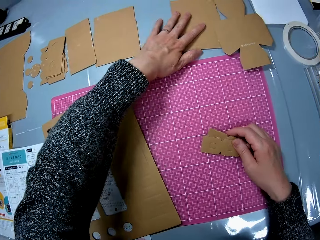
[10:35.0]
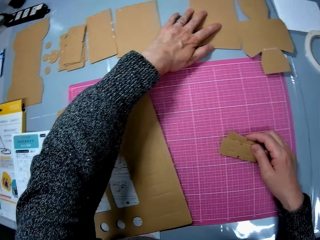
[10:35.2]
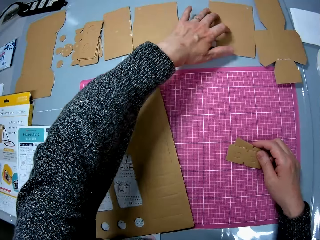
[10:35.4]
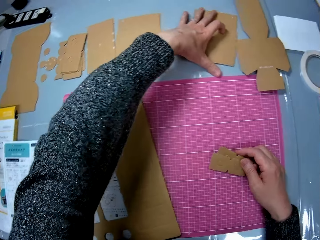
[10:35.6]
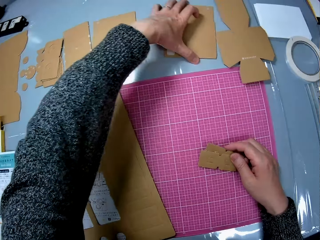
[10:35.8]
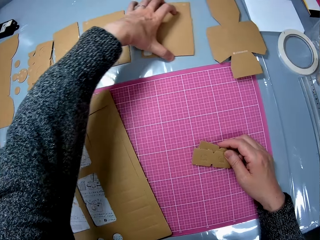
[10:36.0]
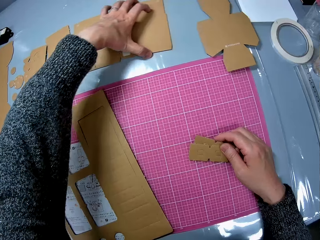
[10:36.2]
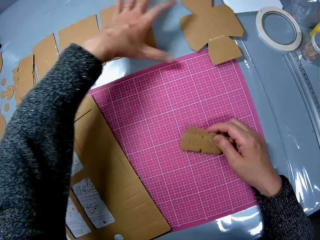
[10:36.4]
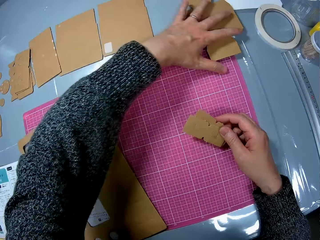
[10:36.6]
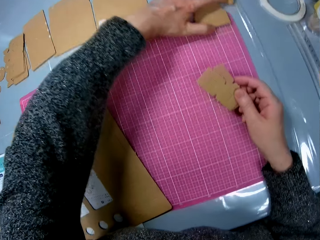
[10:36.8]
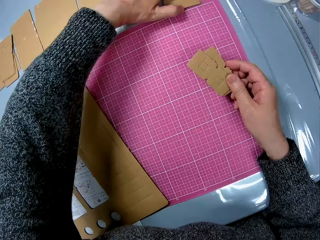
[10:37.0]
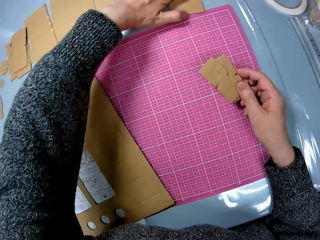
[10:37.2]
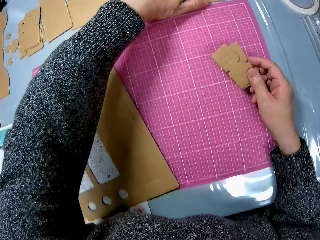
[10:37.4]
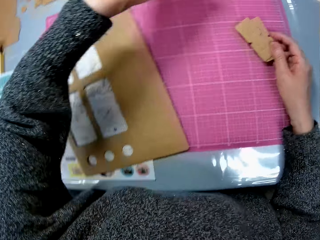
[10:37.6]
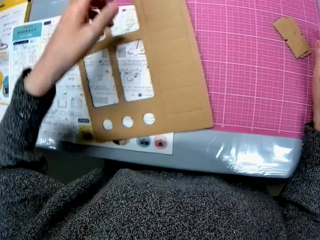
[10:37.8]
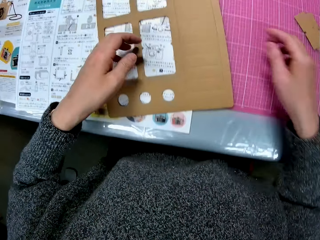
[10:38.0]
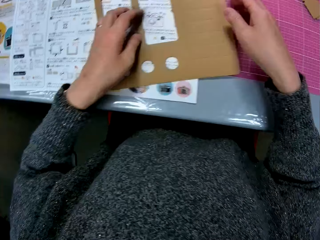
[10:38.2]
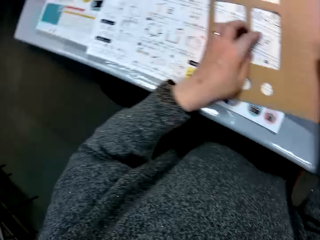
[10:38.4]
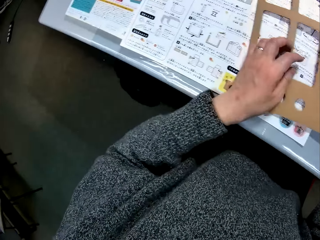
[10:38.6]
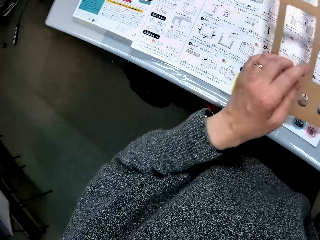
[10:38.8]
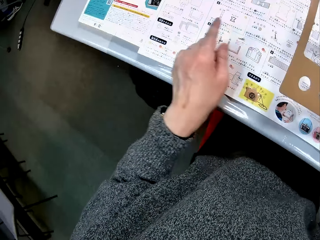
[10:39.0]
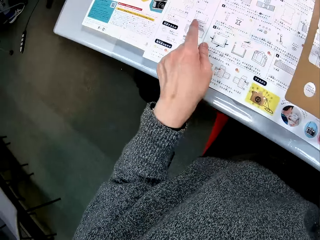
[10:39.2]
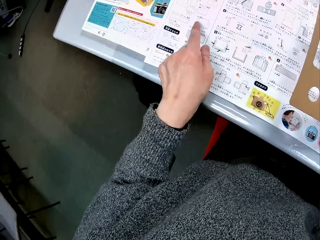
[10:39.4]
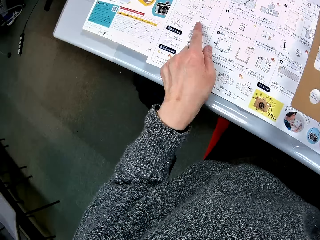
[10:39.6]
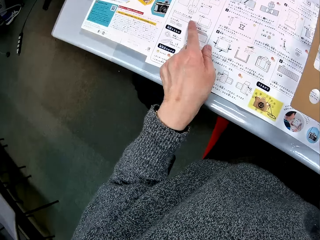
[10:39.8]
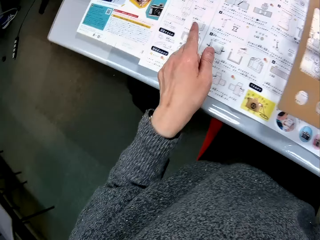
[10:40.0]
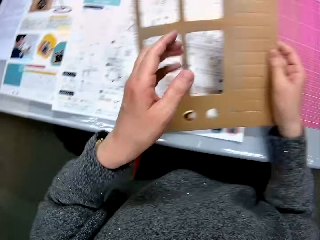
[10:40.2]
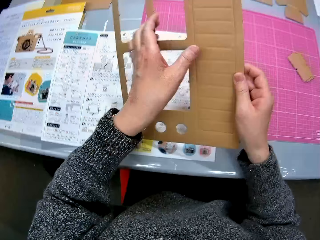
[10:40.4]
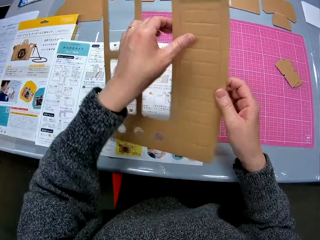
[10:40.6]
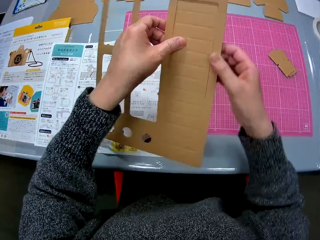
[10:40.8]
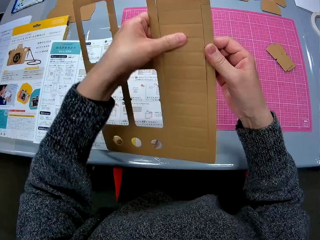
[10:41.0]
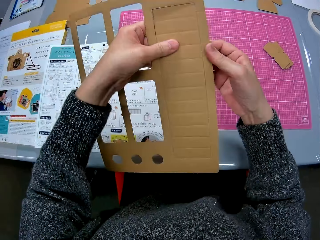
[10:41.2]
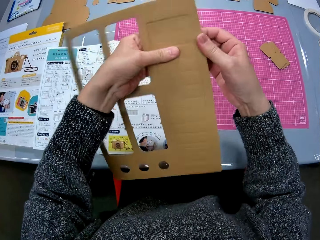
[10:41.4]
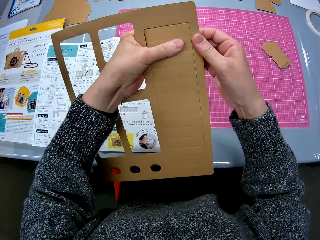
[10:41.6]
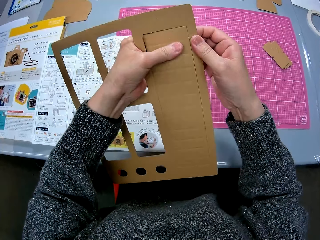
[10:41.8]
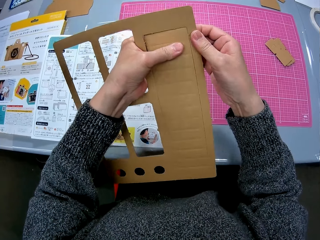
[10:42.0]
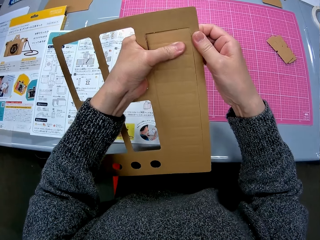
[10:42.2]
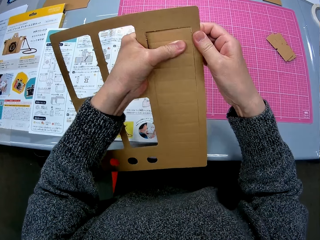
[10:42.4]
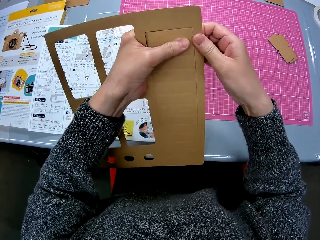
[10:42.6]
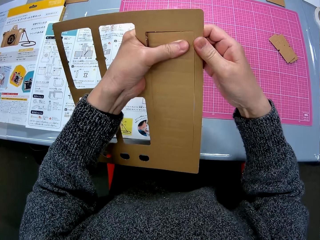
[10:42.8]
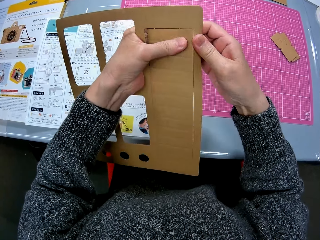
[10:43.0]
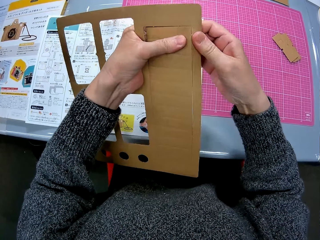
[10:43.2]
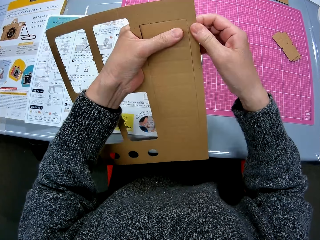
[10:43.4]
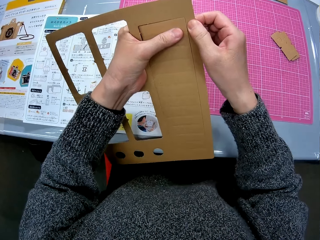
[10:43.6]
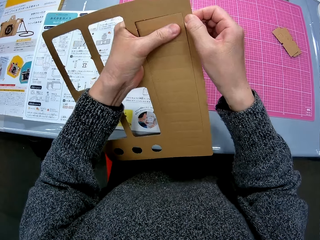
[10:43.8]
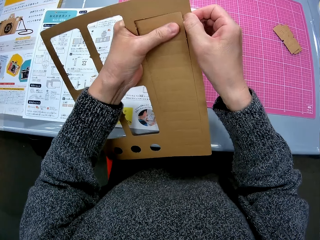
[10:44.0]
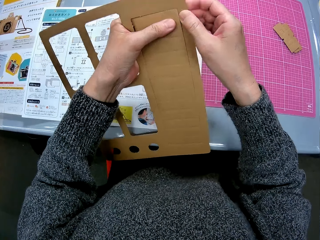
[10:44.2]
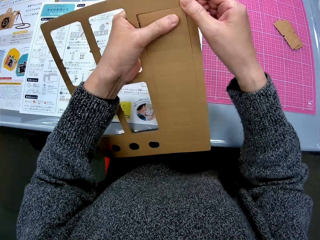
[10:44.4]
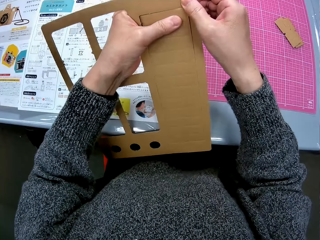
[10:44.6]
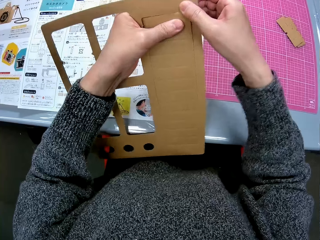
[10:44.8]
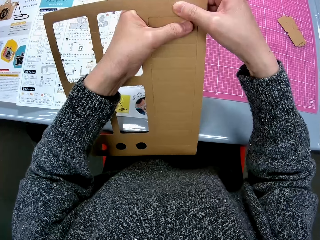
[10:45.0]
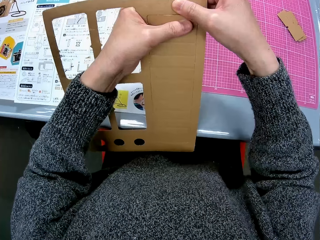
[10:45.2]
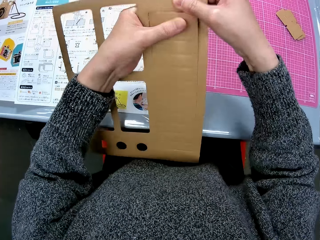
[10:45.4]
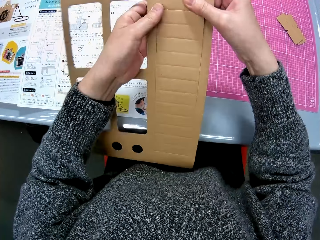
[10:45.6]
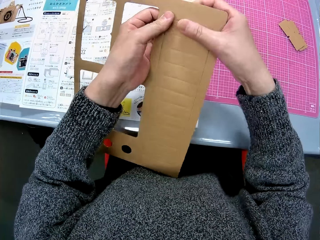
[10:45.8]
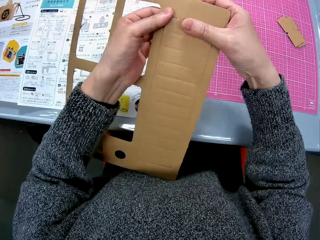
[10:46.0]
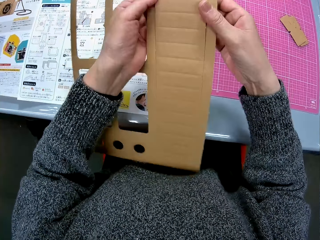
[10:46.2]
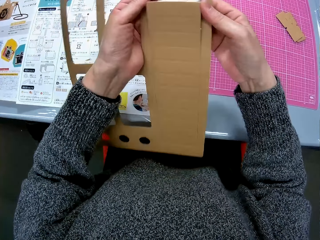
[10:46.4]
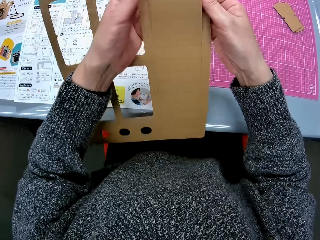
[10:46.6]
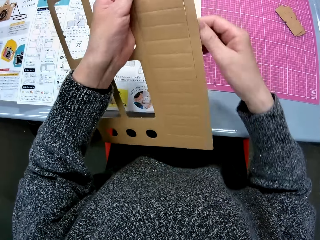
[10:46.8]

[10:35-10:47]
The camera wearer holds the cardboard. She goes through the manual on the table. She cuts out another piece of cardboard from the cardboard in her hands.

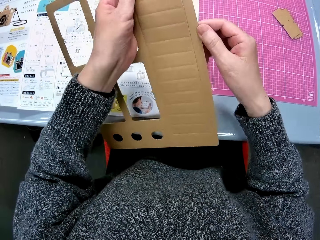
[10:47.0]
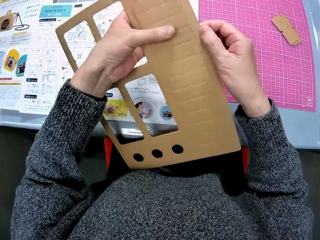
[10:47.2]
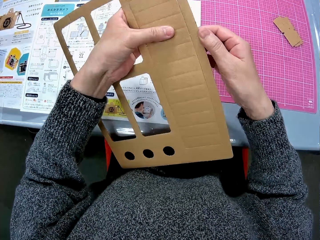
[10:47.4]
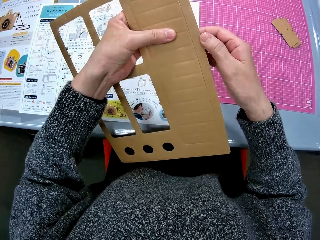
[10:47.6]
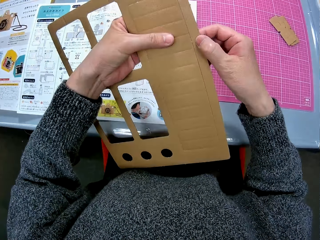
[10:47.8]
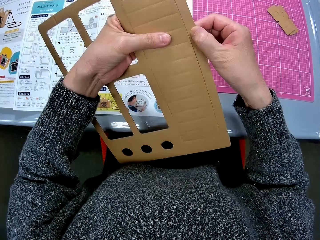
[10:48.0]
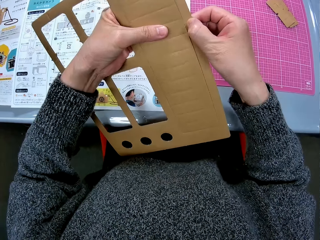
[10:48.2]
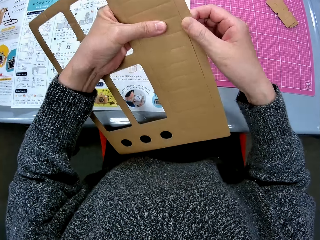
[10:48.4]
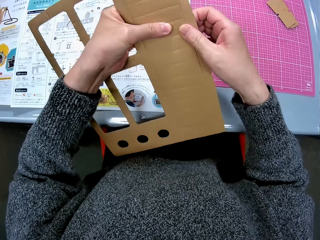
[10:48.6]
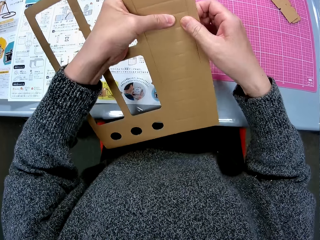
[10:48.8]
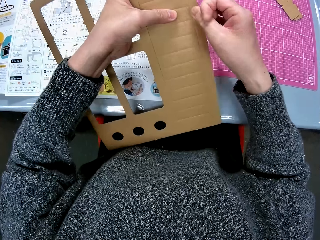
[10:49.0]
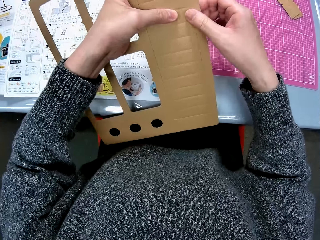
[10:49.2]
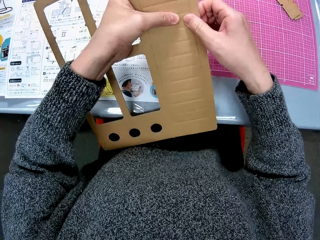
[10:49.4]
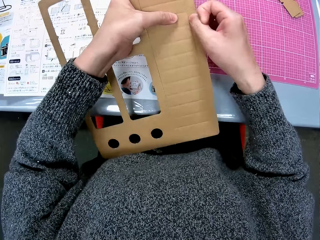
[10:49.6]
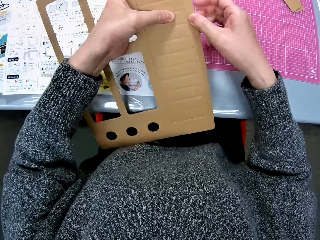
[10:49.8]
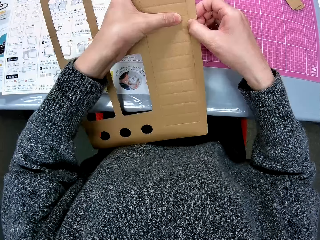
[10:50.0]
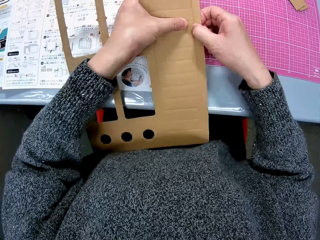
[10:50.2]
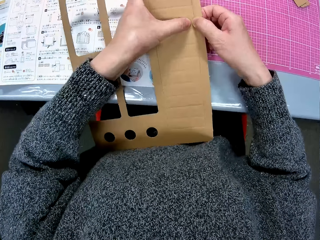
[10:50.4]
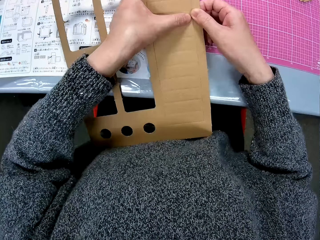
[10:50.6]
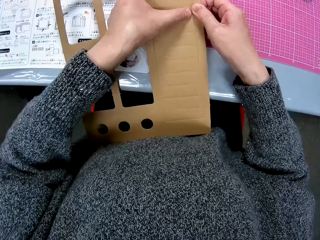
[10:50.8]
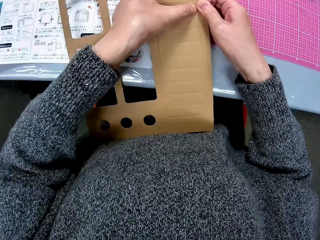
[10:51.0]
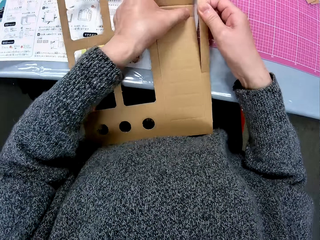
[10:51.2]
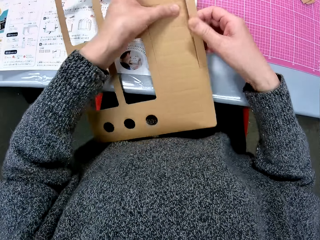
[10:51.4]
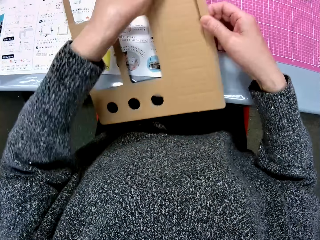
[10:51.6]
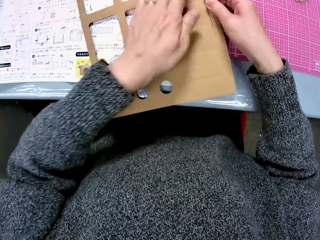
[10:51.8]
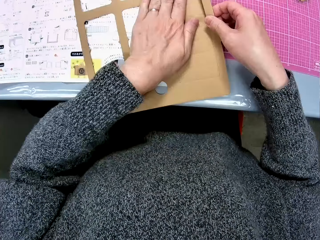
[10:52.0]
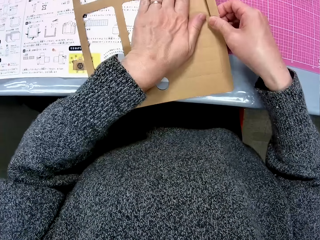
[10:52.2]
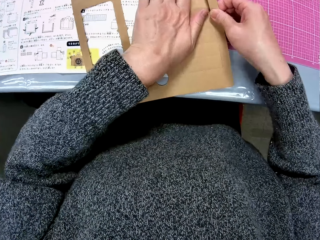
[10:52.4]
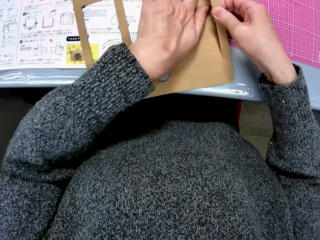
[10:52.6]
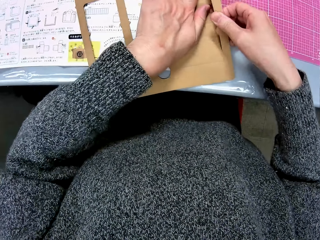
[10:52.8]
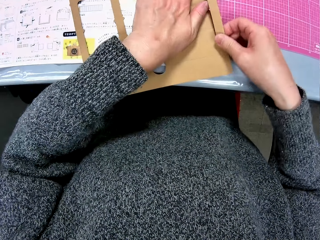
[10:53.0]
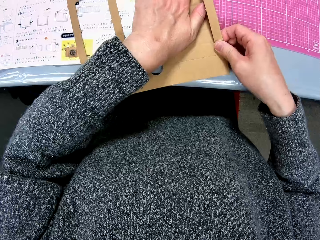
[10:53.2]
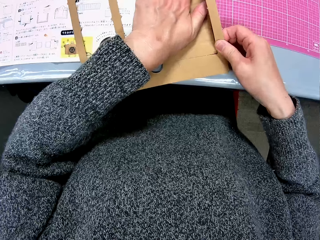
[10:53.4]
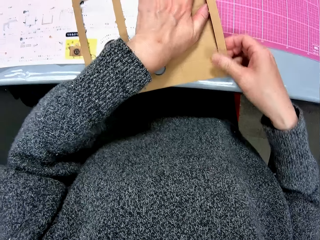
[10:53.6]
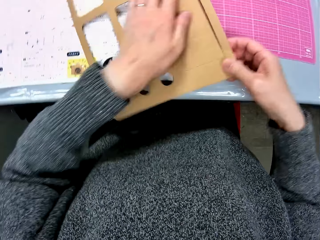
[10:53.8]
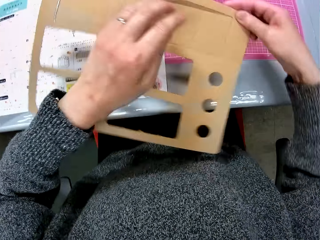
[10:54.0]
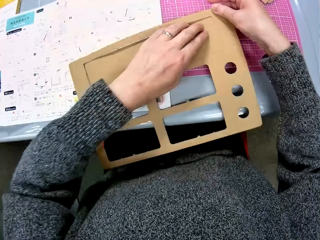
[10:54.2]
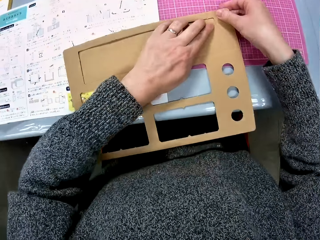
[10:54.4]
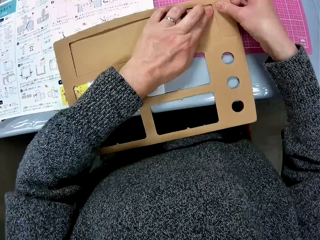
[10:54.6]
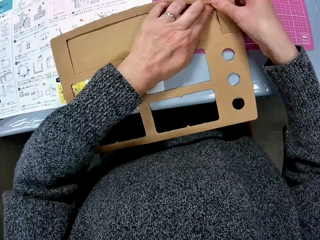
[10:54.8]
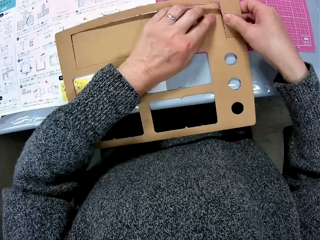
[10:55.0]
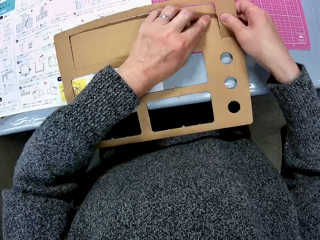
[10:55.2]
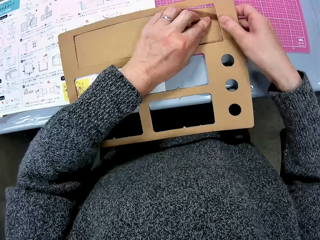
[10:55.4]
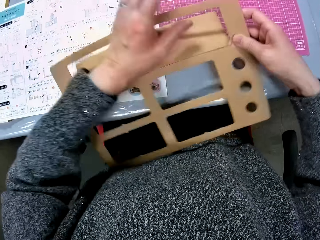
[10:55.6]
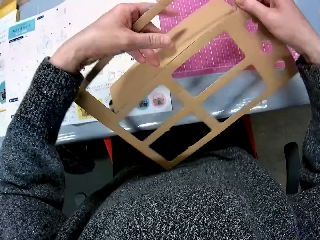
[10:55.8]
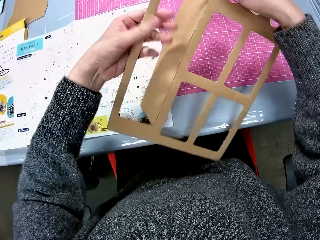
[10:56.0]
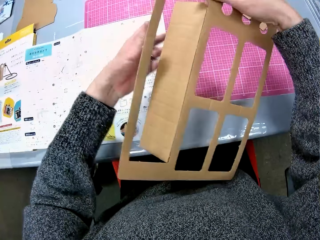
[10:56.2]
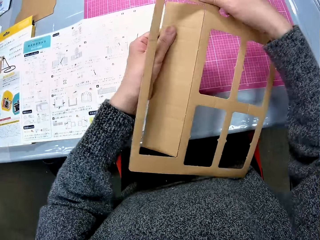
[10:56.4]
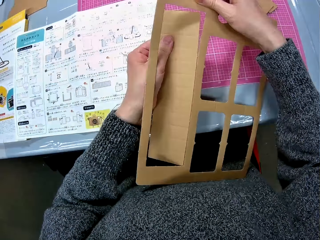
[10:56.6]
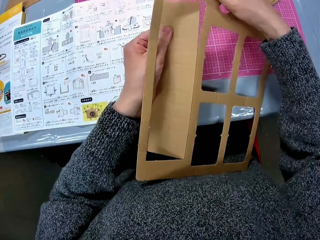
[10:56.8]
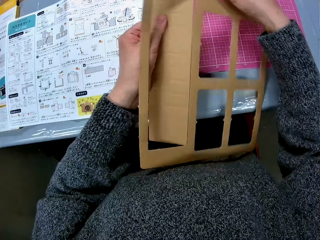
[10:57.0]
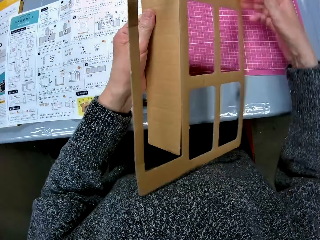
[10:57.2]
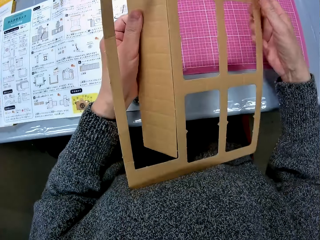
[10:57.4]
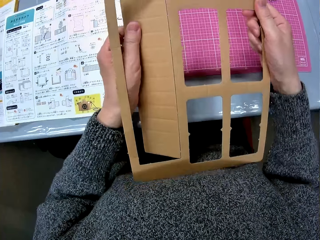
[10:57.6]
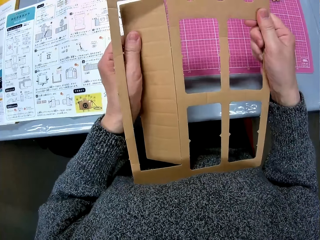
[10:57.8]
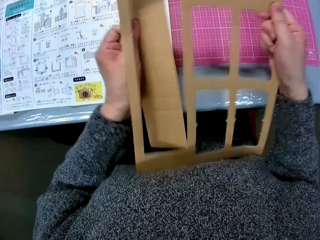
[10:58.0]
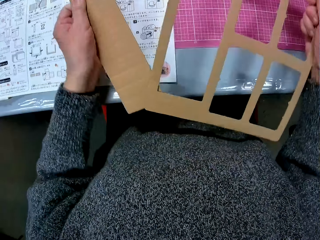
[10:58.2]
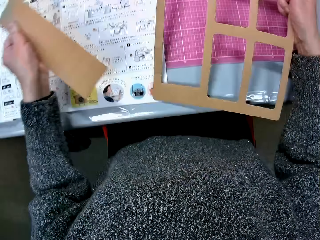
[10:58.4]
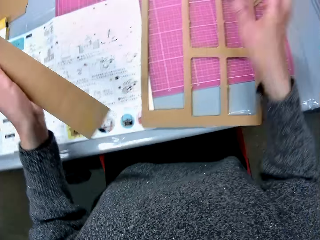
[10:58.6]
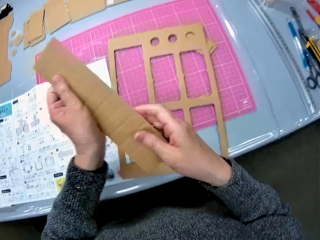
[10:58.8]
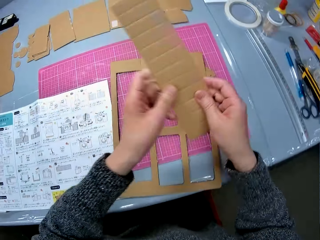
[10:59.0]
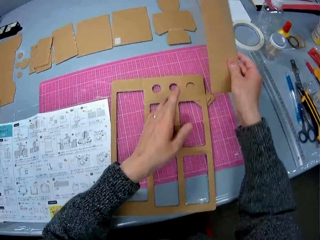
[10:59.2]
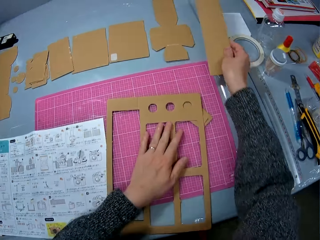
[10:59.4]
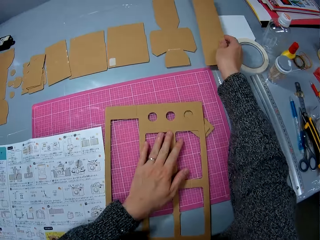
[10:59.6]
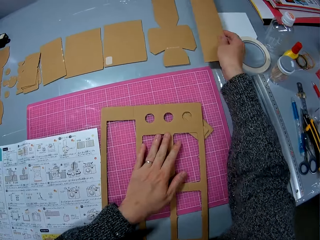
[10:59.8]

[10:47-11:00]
The camera wearer puts the cardboard down.
